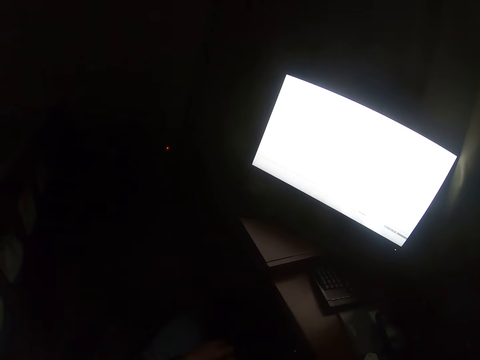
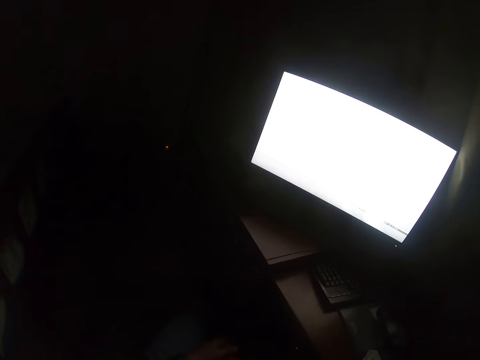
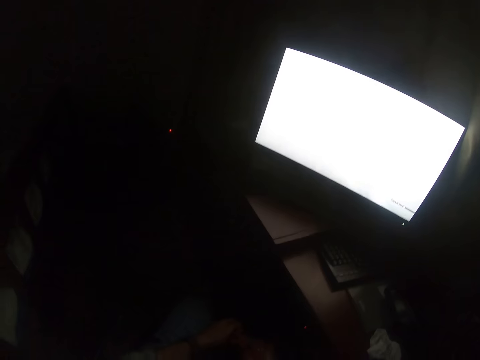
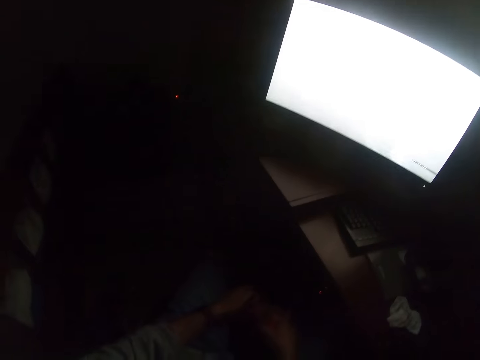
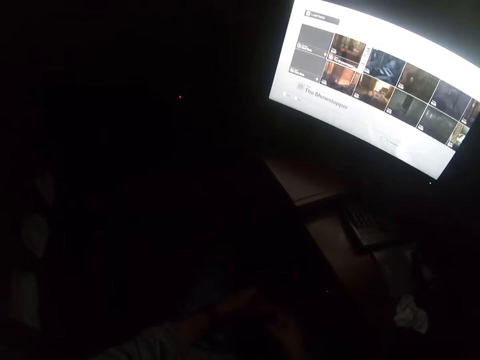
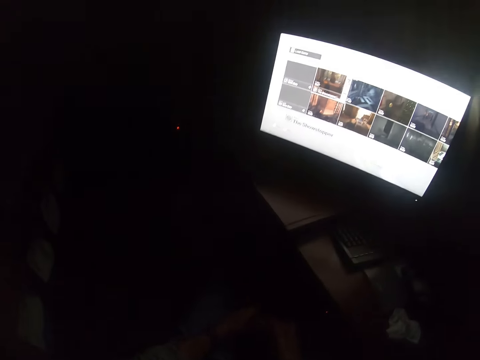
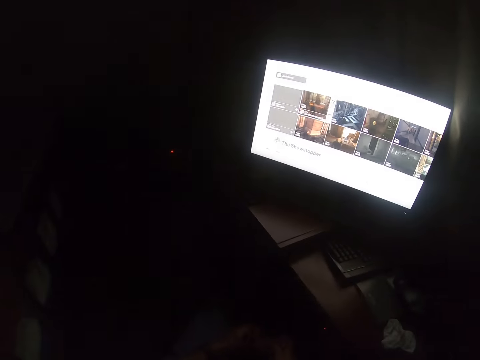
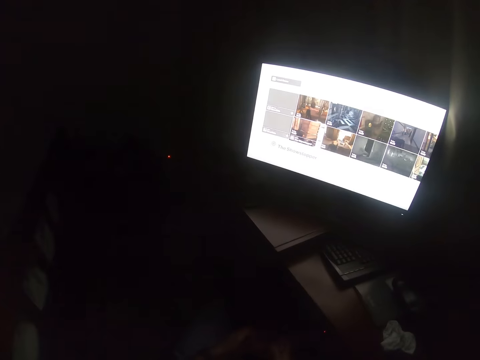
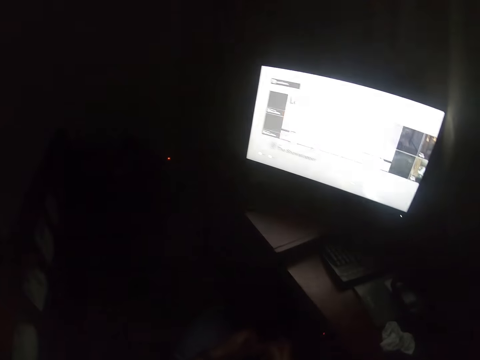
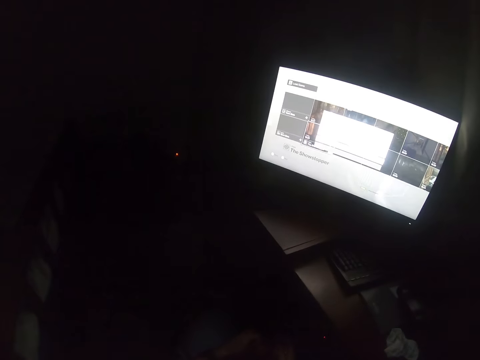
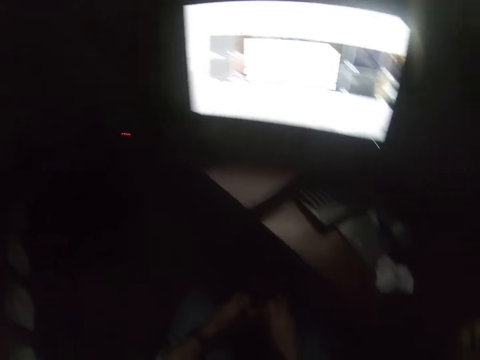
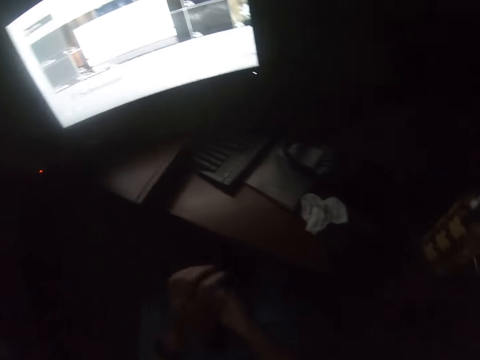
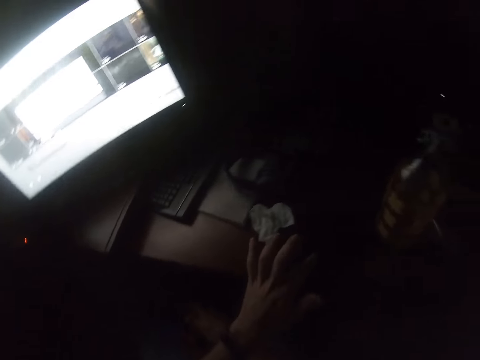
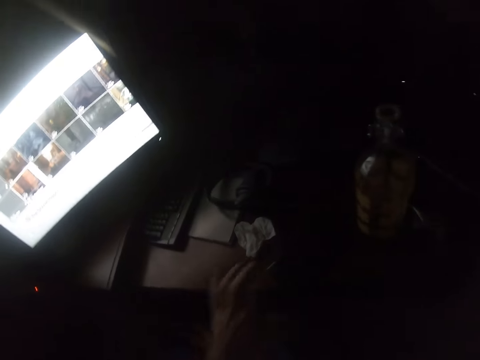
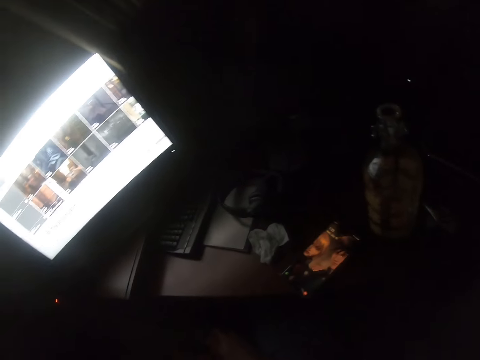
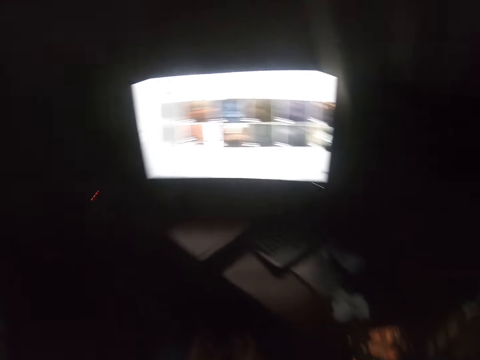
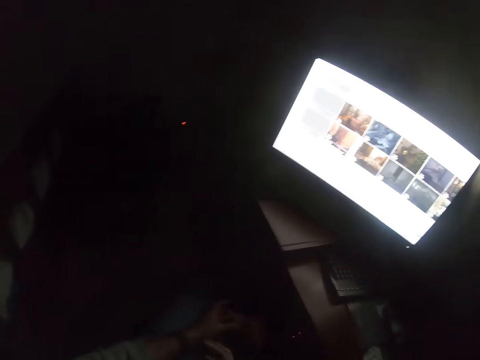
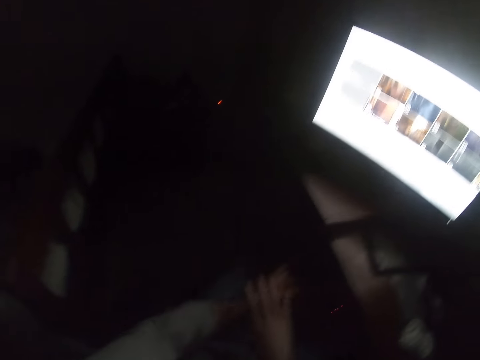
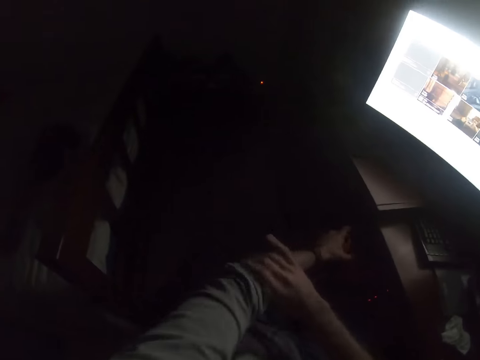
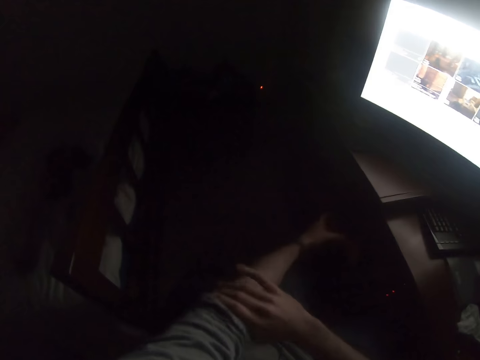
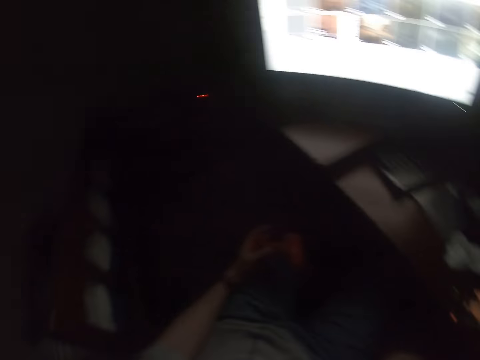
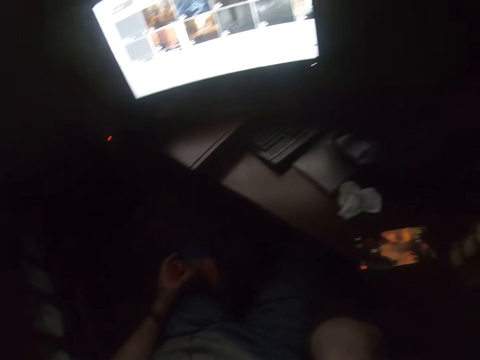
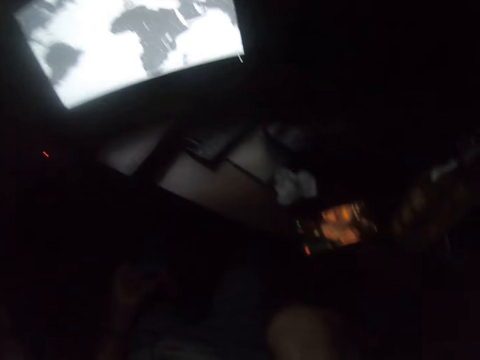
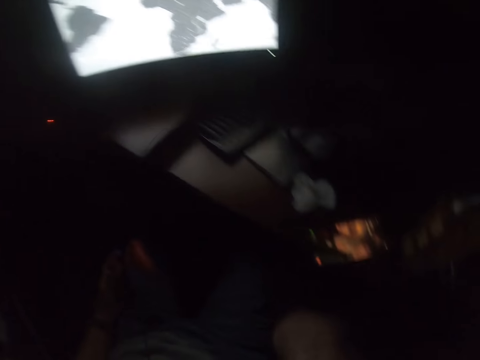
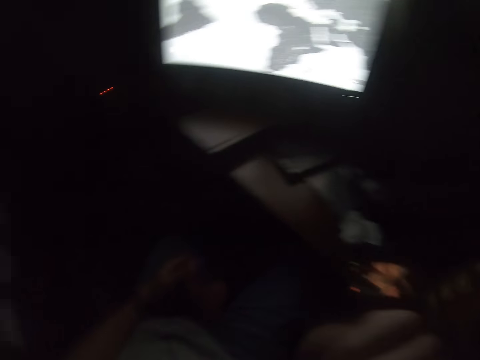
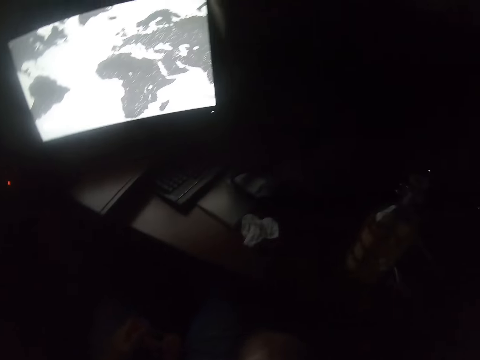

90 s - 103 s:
The camera wearer presses the game controller. They operate a TV with a game pad. They tap the phone's screen on the table. They look around. They scratch the left arm. They push the sleeve back. They raise the right hand. They look around.

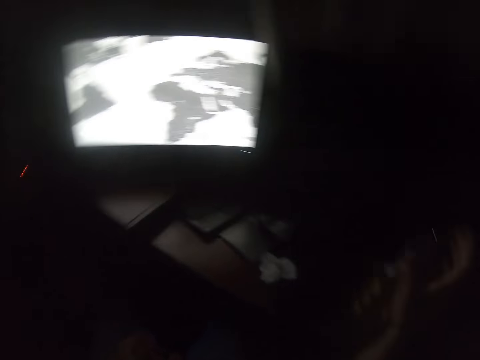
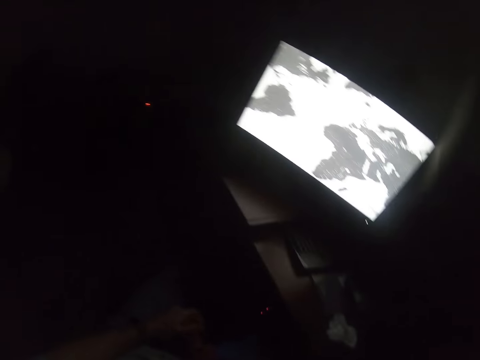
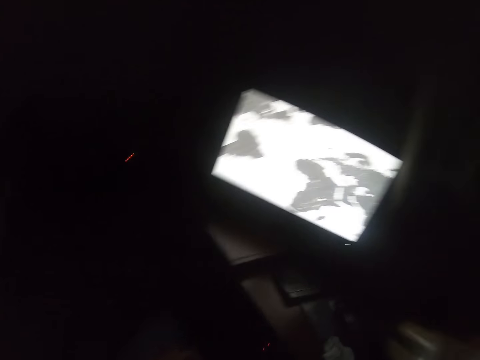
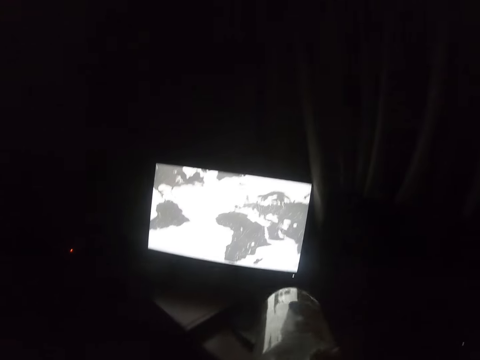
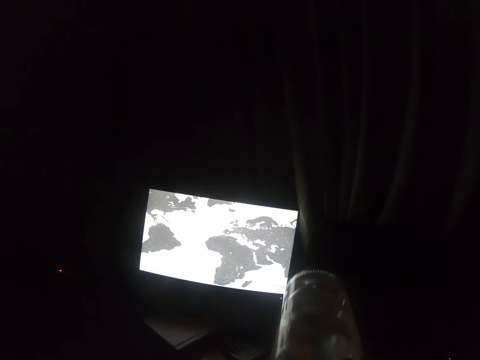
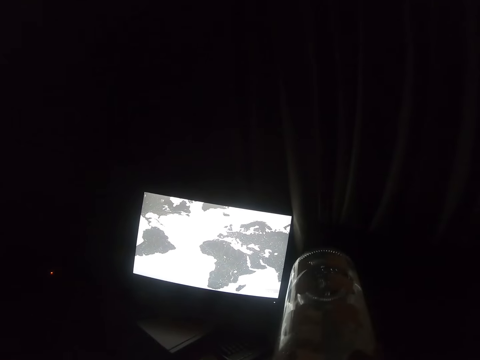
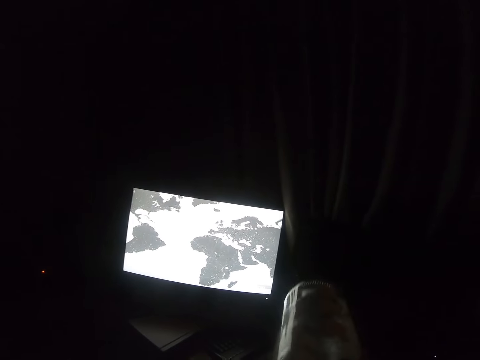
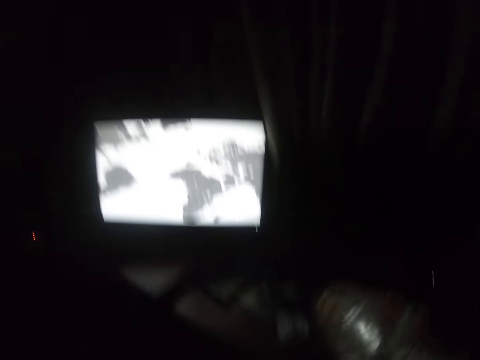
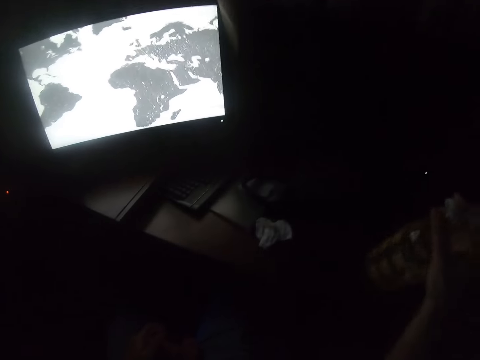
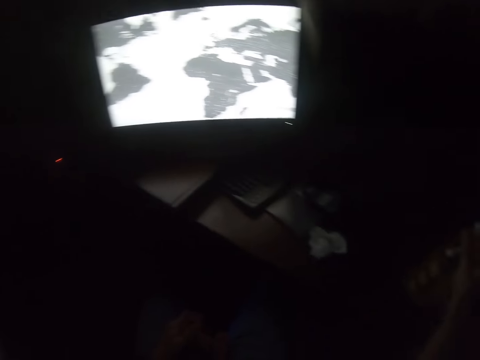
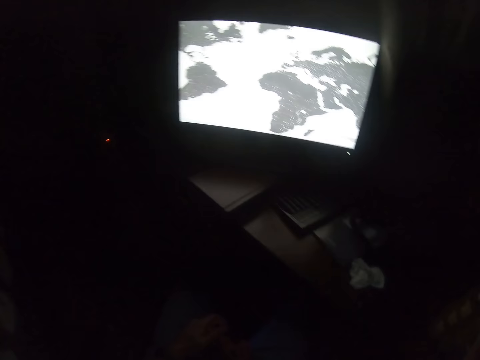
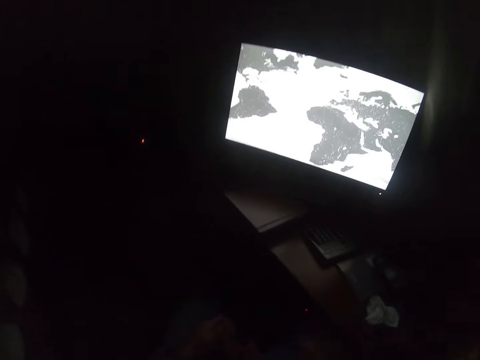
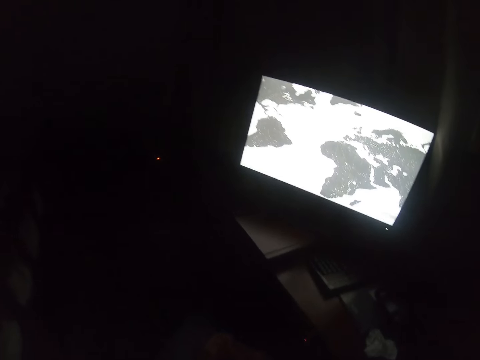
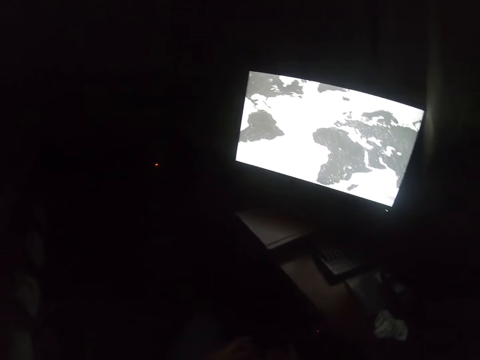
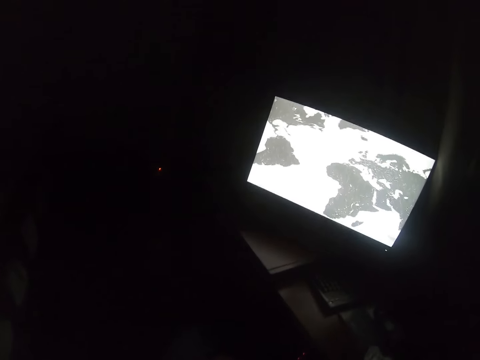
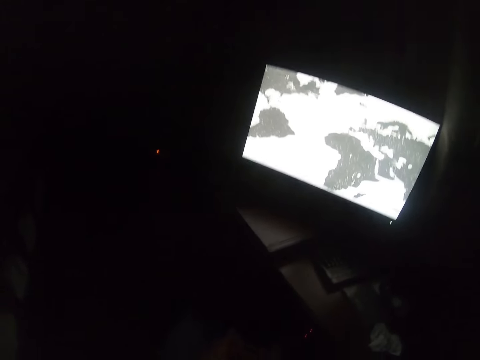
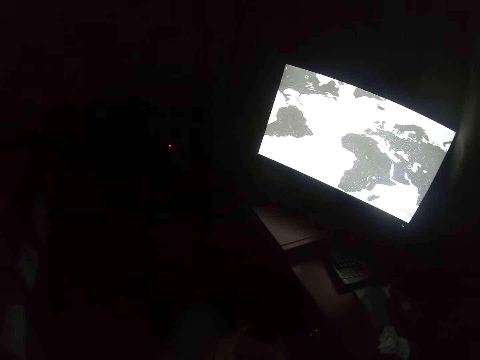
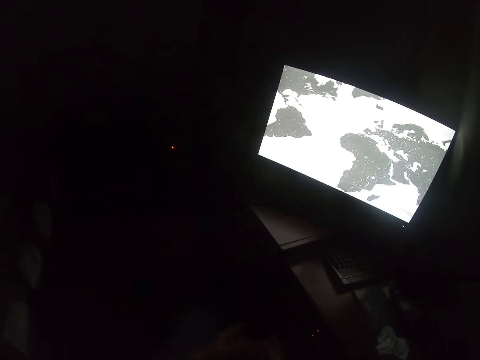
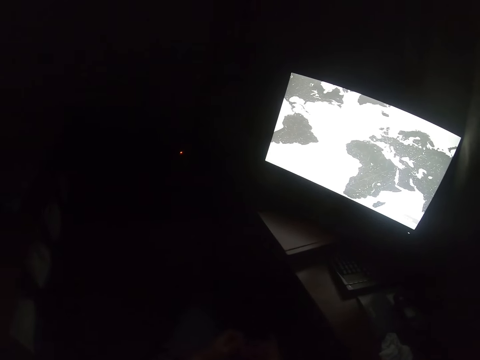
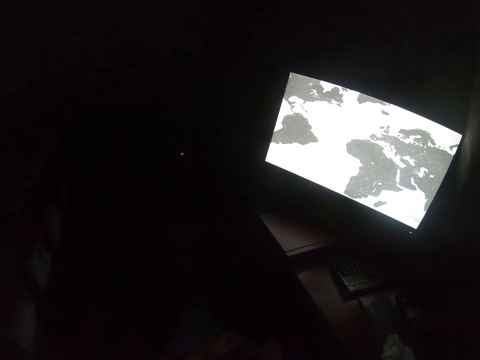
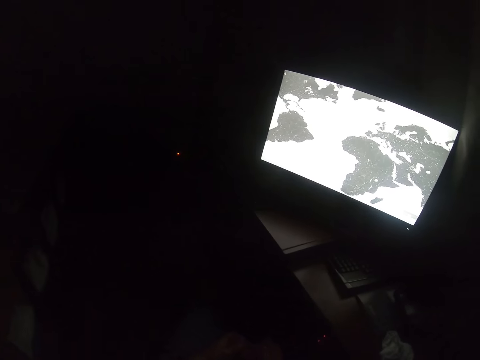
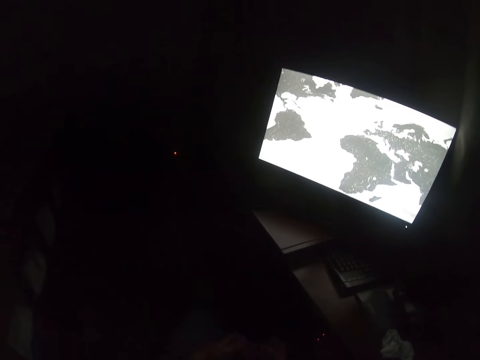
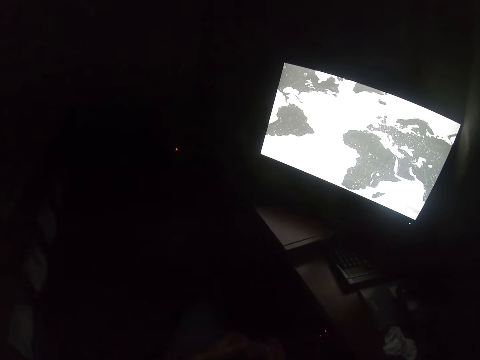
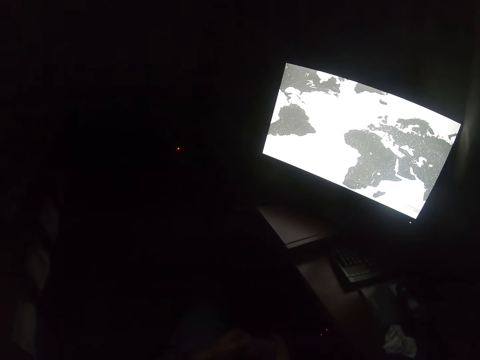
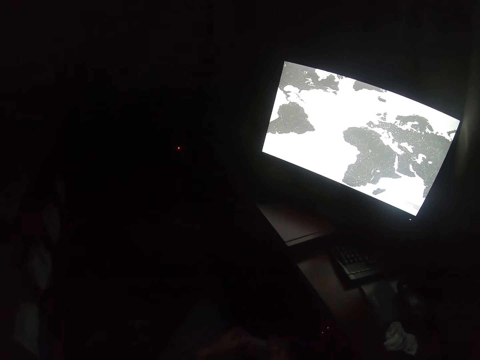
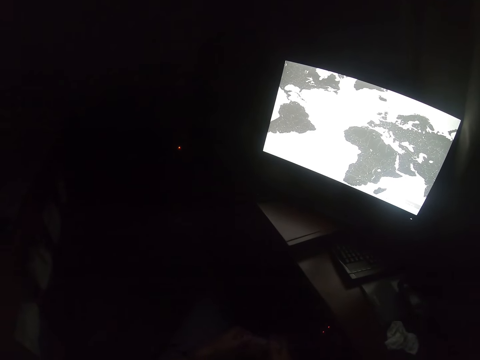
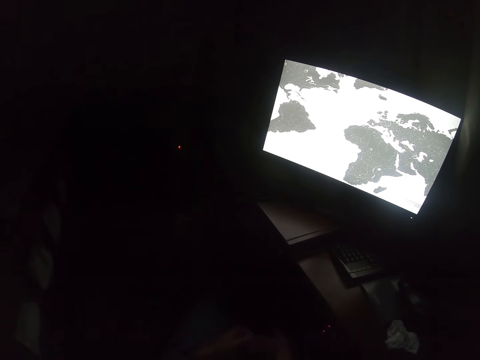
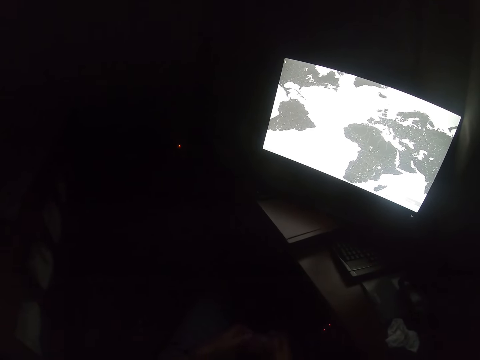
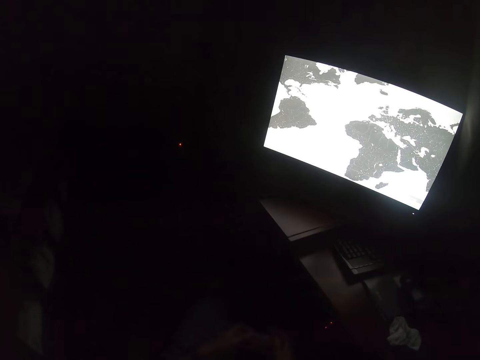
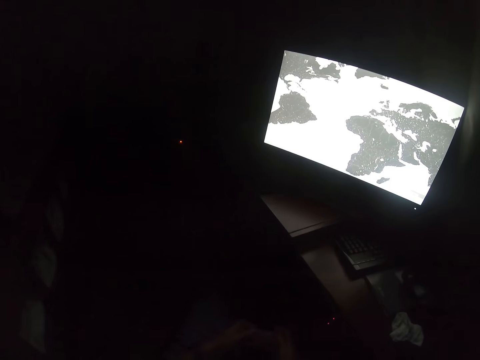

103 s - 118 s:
The camera wearer takes the bottle from the table. They drink from the bottle. They put the bottle on the table. They look around. They press the game controller.
